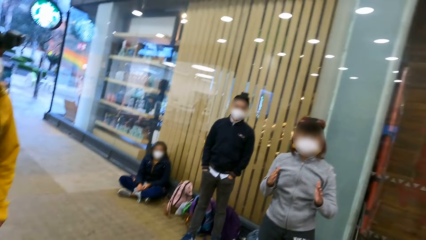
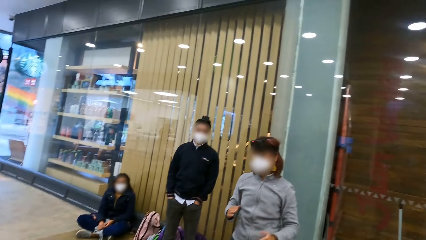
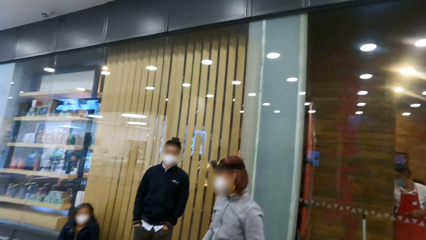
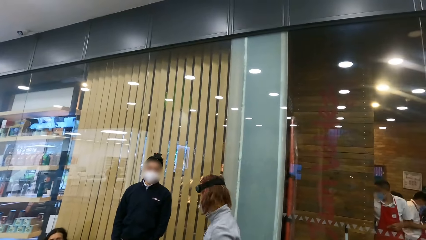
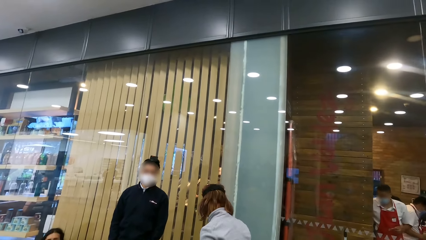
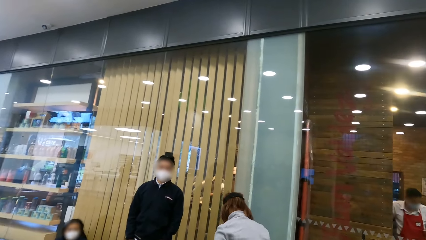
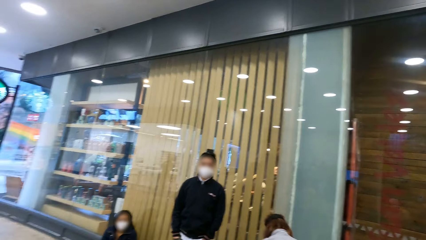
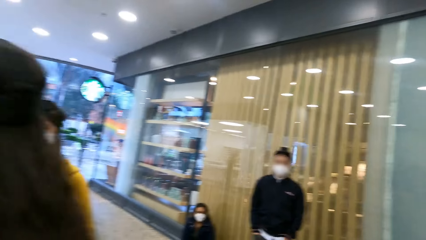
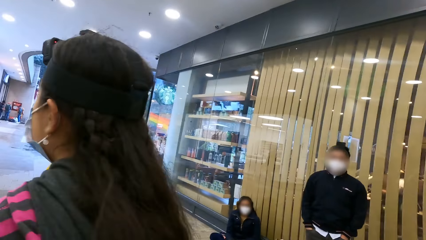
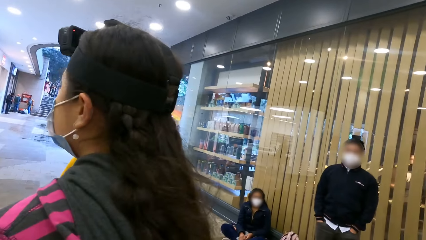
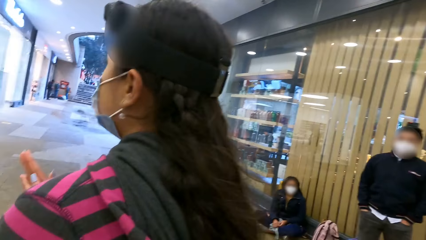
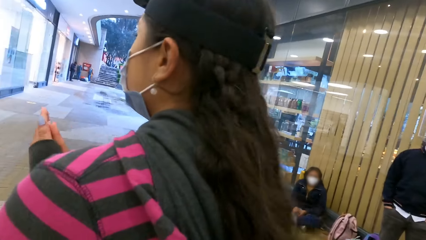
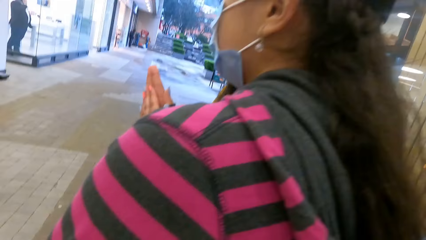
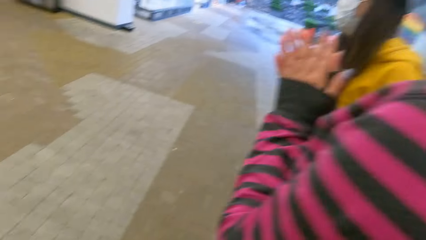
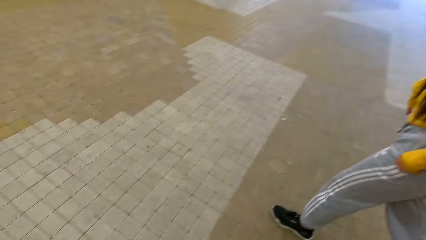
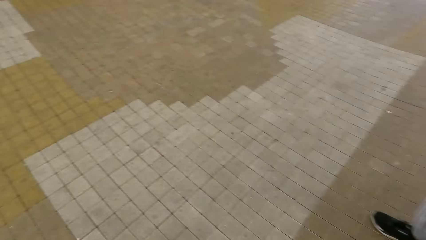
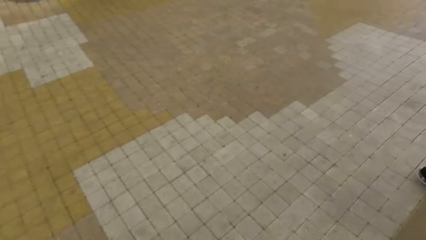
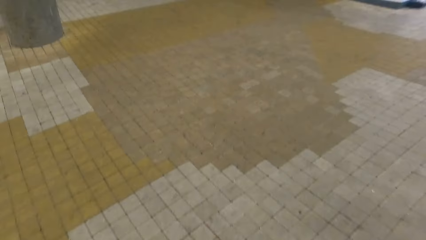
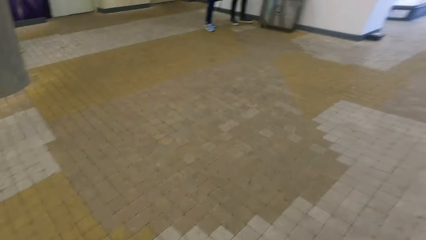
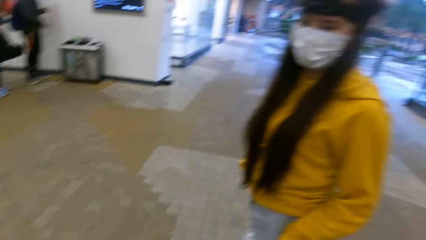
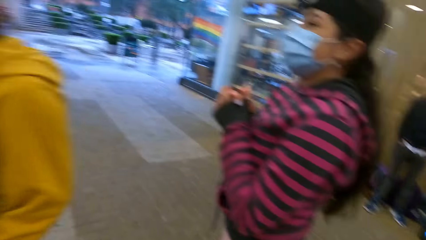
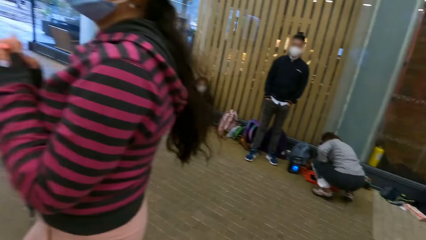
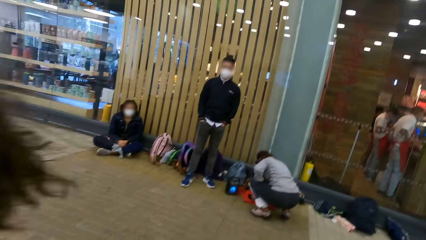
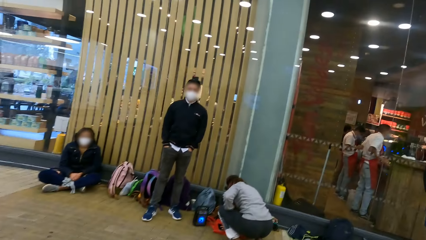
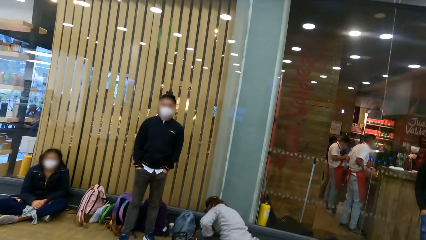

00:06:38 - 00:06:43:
The woman bends down on the floor. The camera wearer looks around.

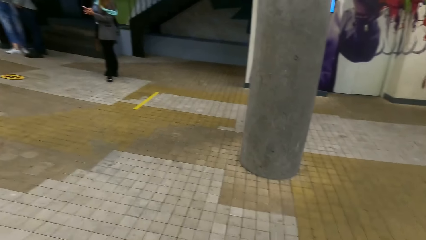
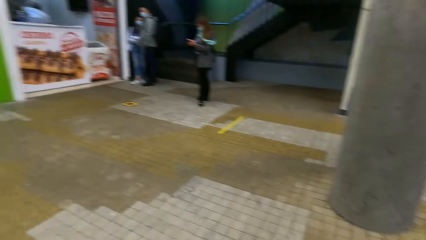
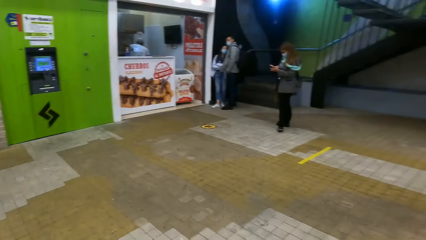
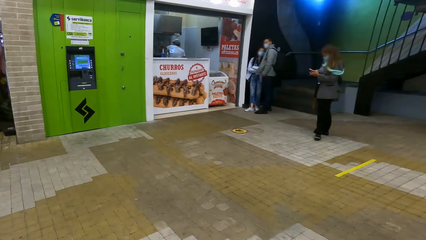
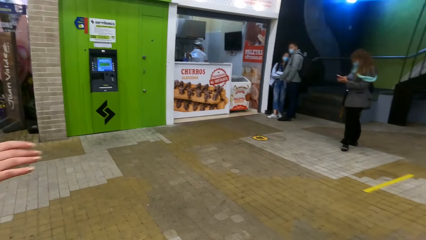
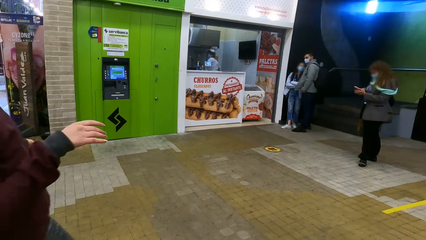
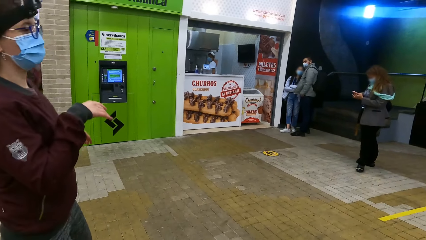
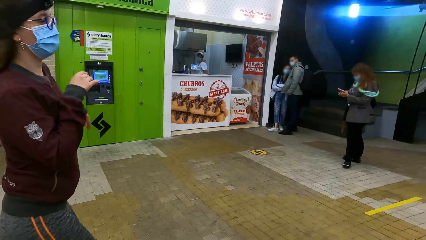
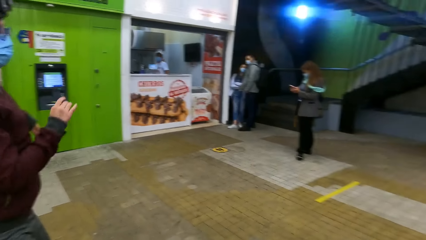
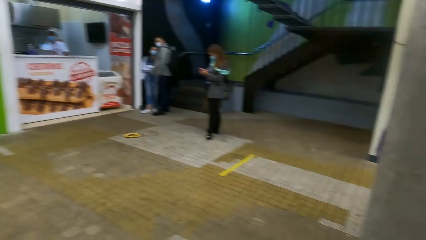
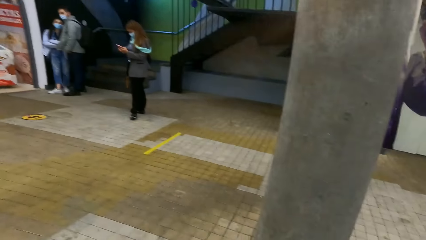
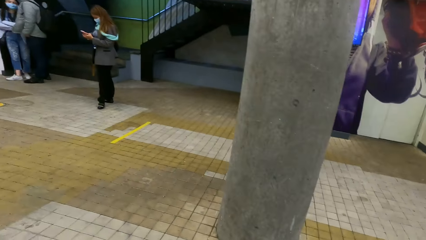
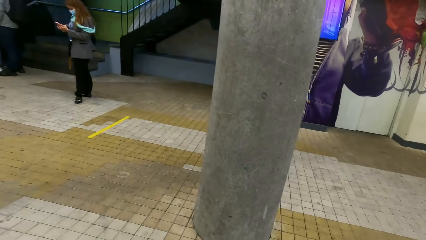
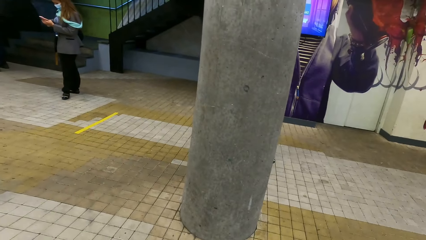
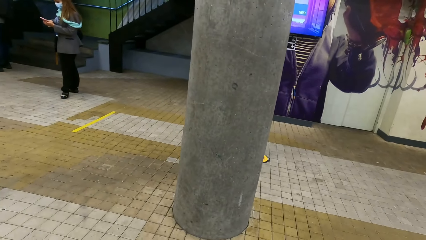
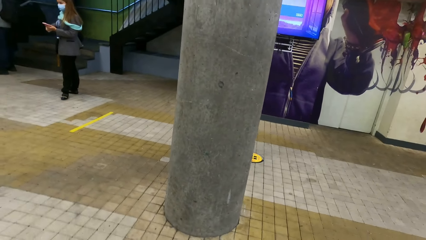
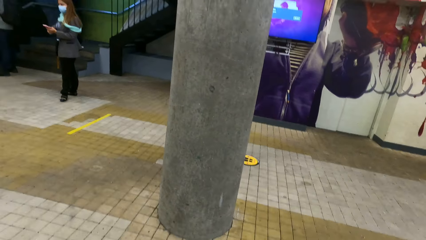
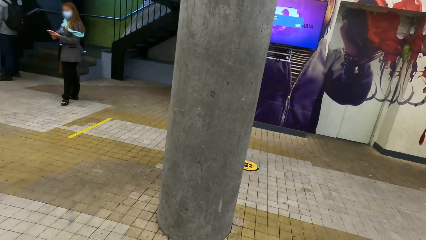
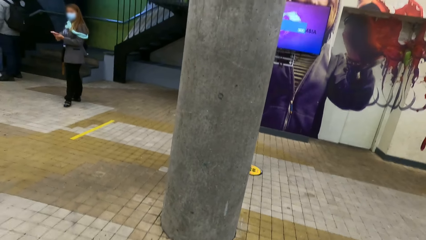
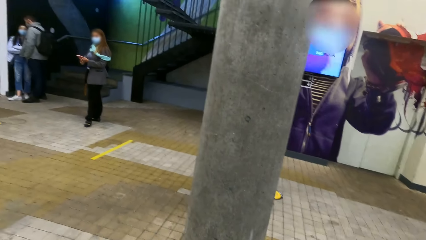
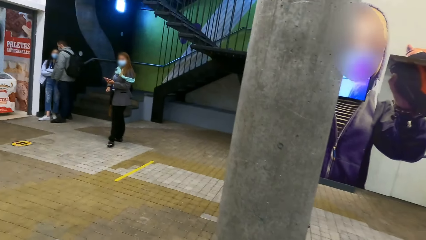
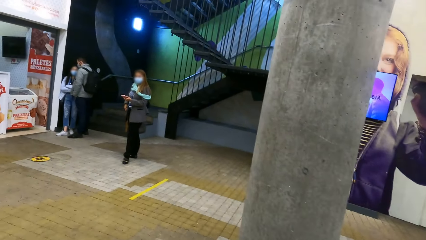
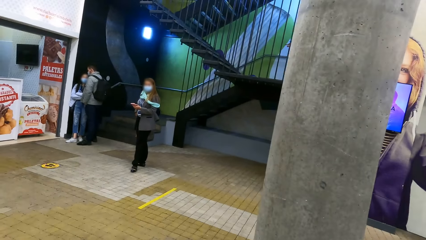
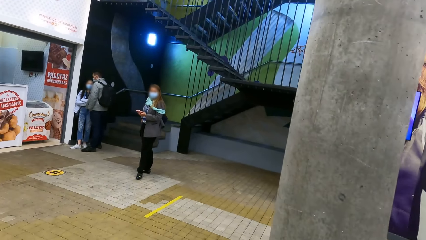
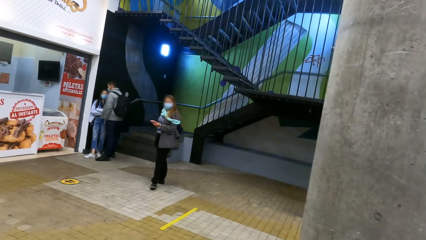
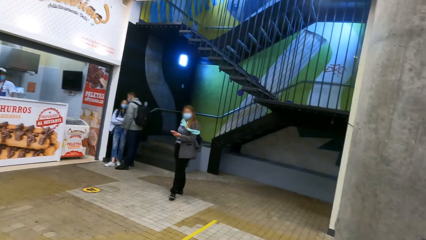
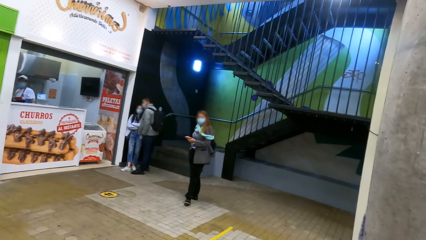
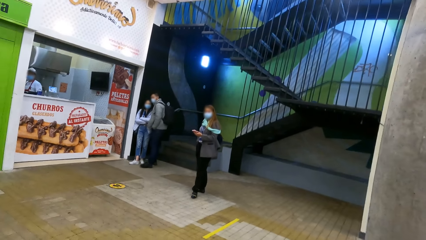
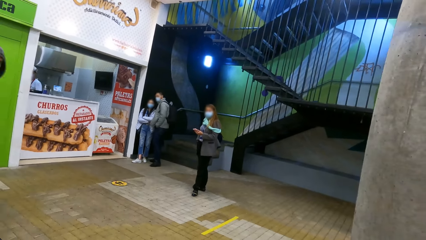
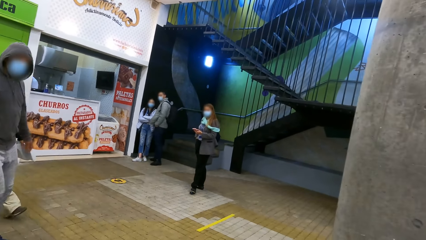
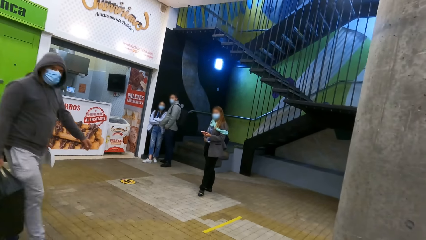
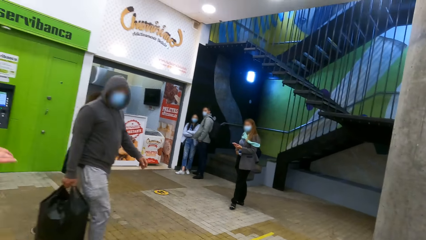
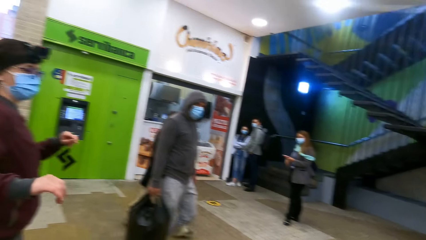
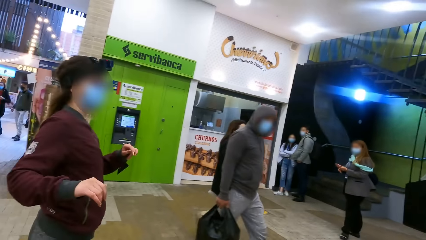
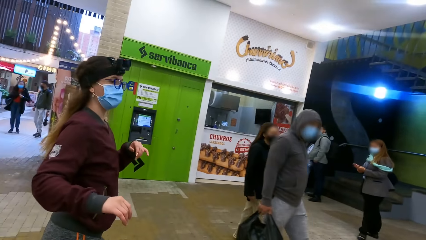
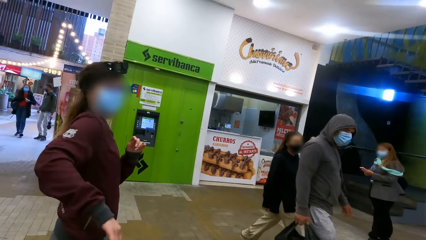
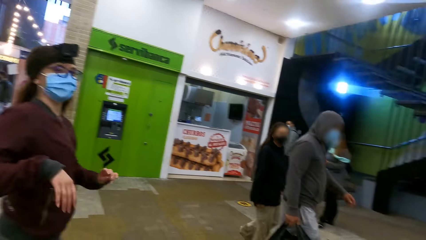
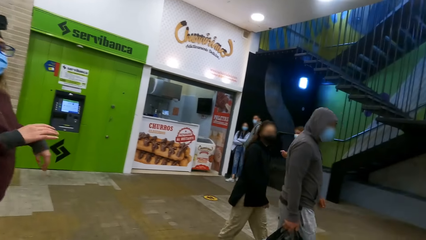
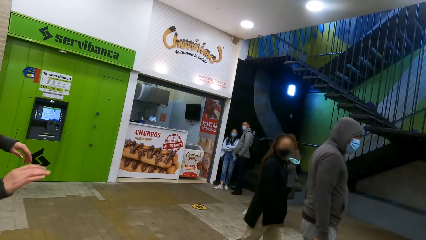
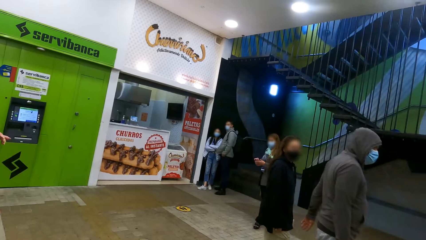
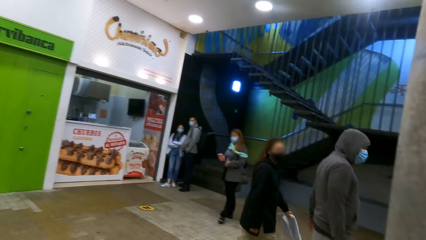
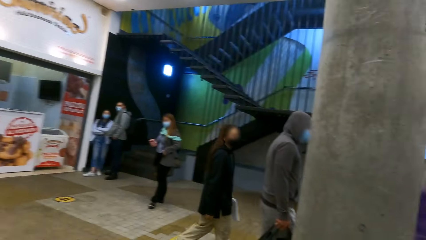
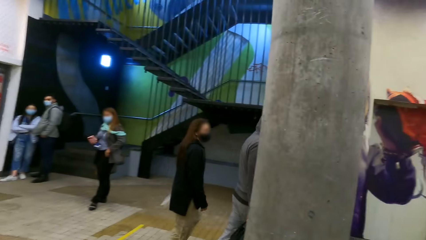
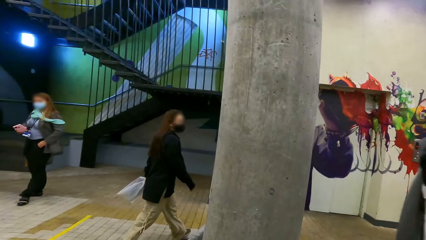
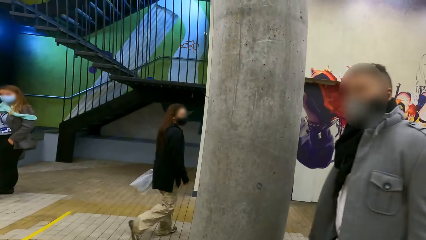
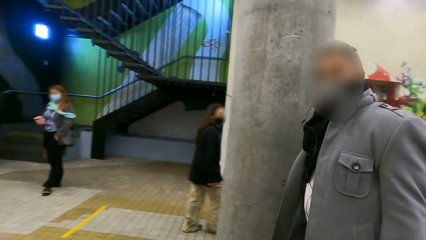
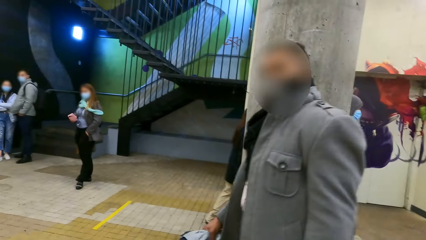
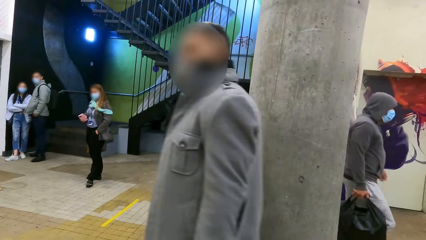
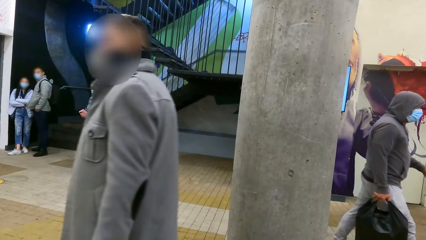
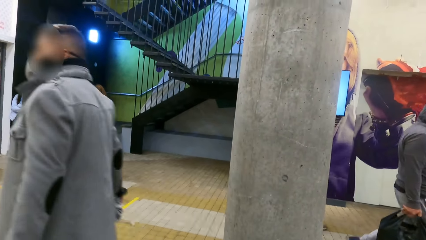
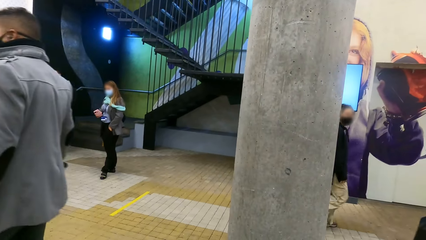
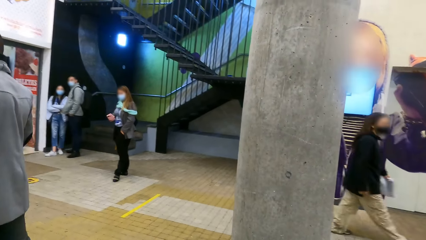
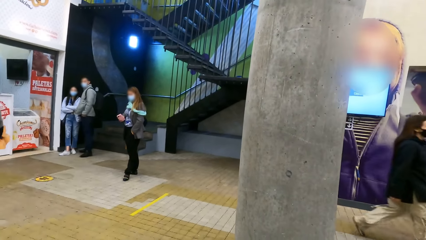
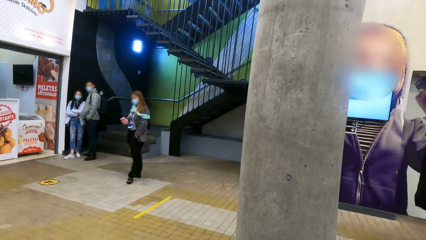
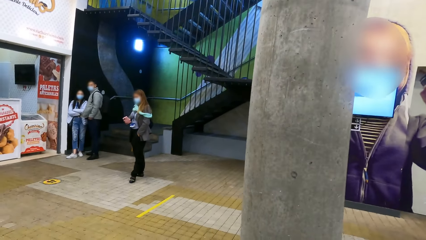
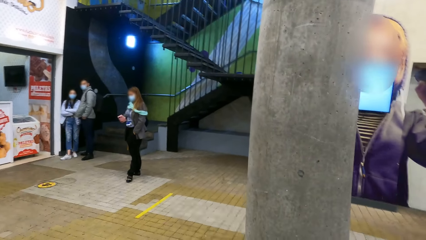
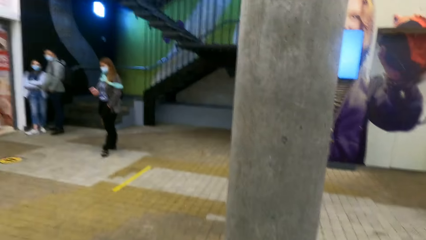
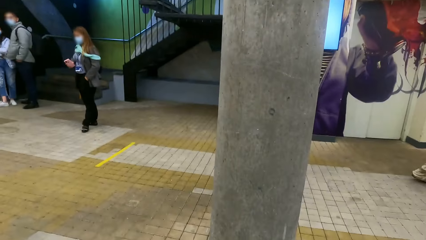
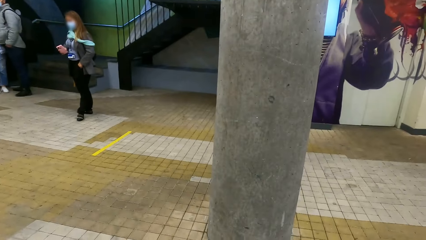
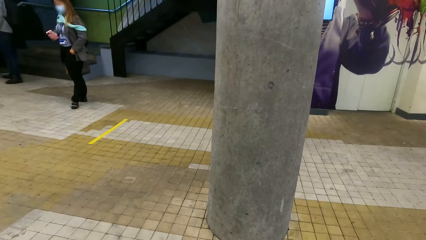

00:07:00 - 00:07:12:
A woman dances on the floor. The camera wearer looks around.
